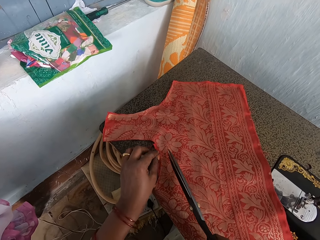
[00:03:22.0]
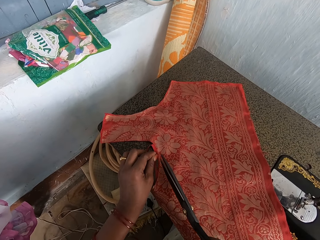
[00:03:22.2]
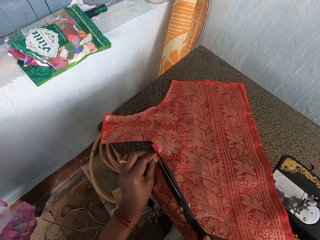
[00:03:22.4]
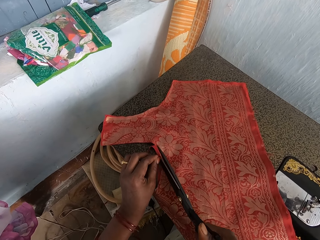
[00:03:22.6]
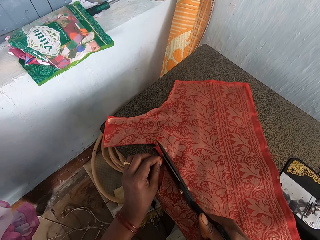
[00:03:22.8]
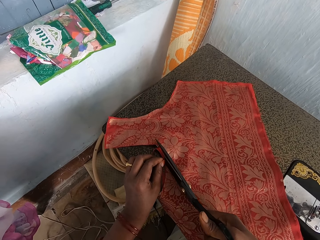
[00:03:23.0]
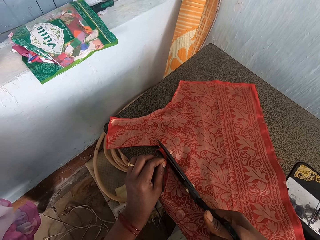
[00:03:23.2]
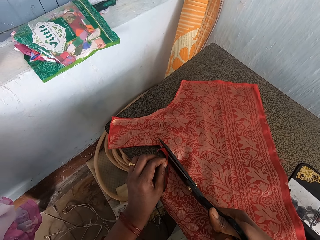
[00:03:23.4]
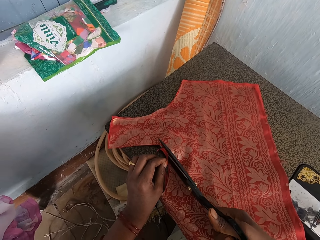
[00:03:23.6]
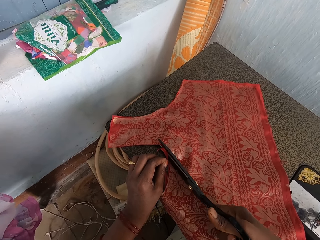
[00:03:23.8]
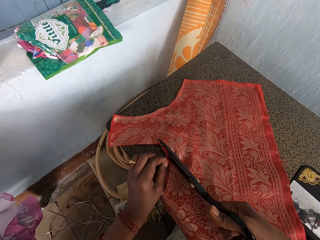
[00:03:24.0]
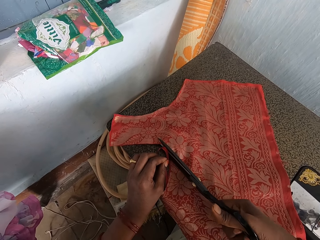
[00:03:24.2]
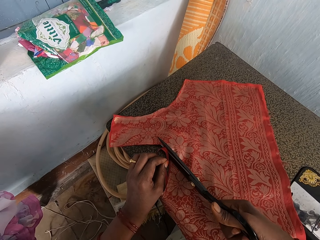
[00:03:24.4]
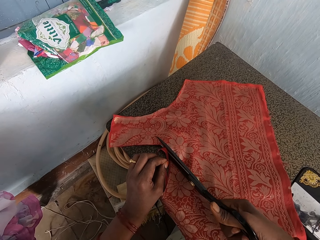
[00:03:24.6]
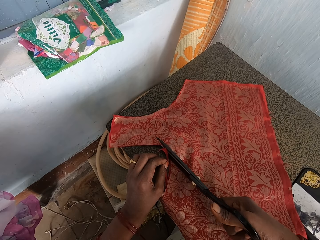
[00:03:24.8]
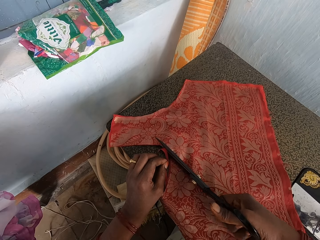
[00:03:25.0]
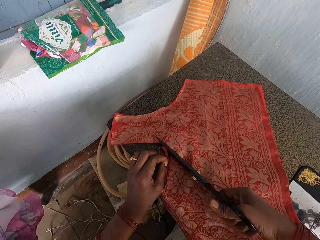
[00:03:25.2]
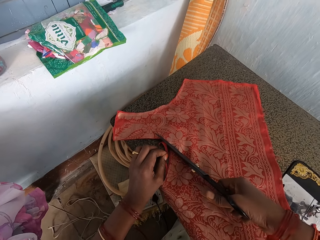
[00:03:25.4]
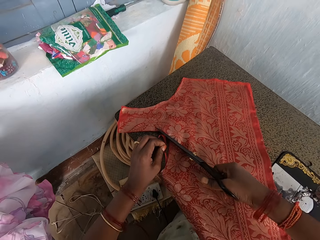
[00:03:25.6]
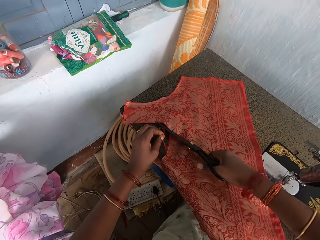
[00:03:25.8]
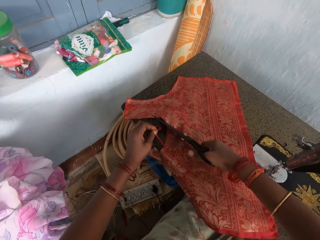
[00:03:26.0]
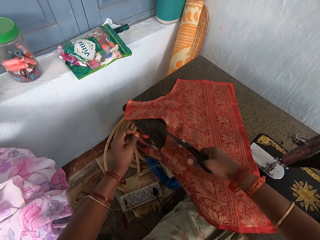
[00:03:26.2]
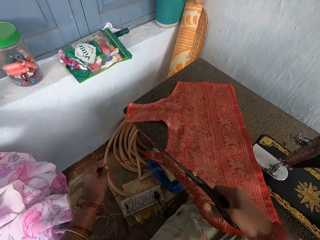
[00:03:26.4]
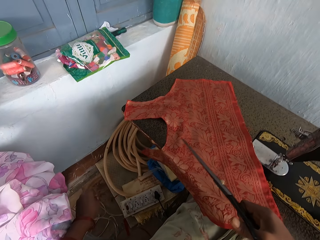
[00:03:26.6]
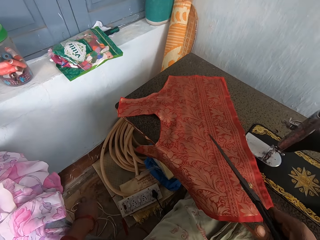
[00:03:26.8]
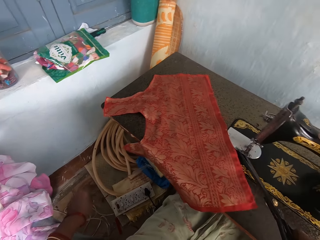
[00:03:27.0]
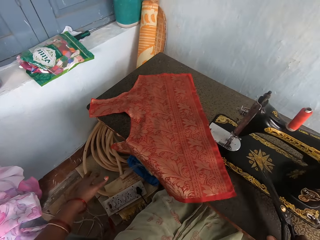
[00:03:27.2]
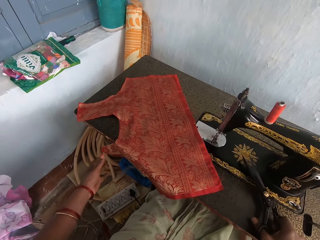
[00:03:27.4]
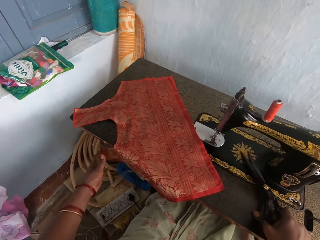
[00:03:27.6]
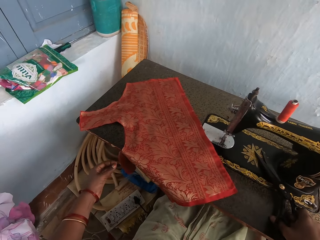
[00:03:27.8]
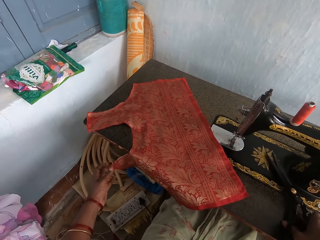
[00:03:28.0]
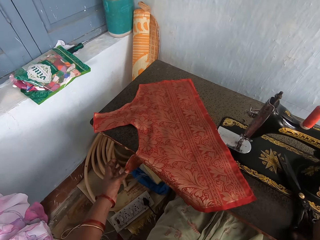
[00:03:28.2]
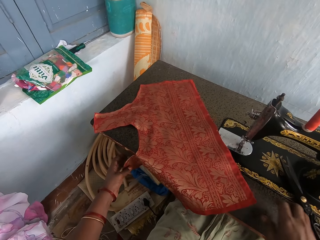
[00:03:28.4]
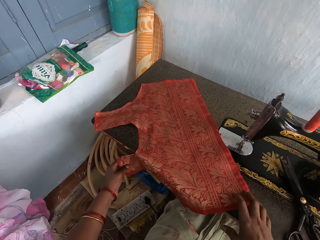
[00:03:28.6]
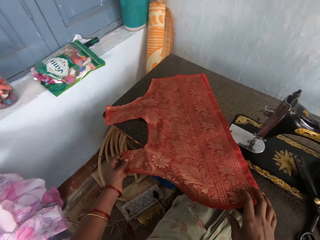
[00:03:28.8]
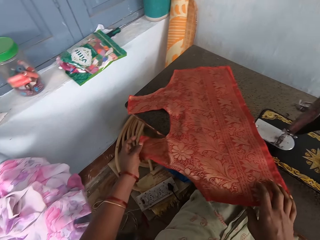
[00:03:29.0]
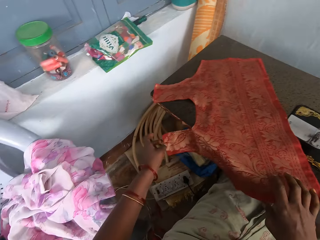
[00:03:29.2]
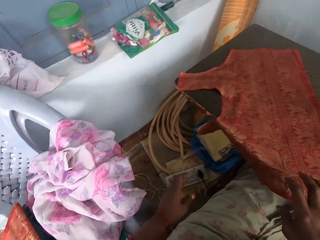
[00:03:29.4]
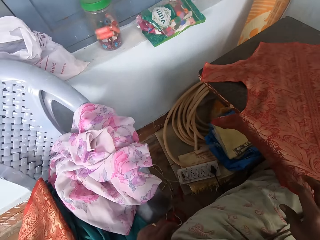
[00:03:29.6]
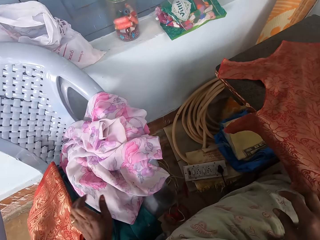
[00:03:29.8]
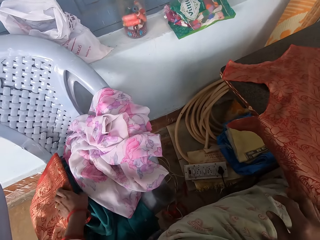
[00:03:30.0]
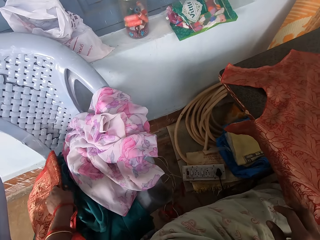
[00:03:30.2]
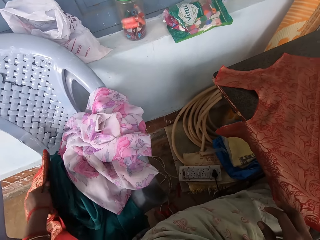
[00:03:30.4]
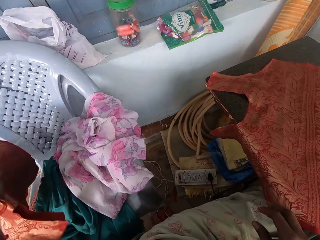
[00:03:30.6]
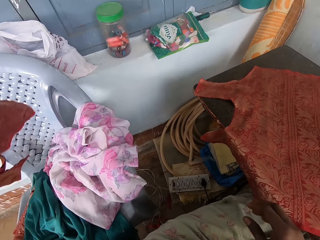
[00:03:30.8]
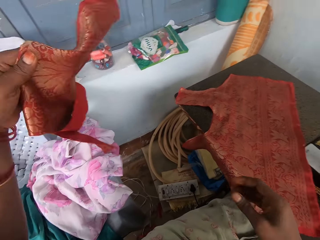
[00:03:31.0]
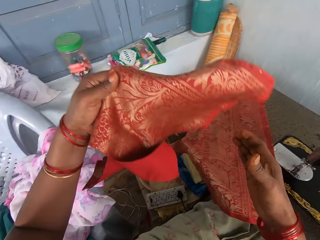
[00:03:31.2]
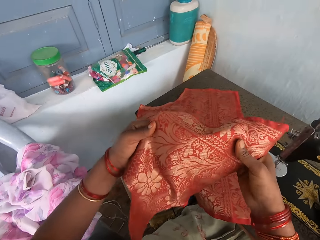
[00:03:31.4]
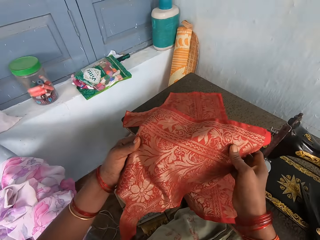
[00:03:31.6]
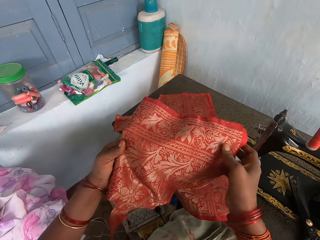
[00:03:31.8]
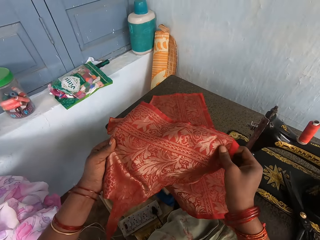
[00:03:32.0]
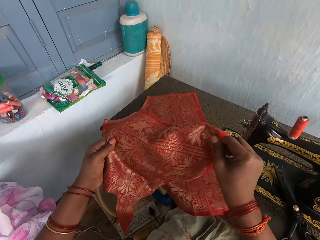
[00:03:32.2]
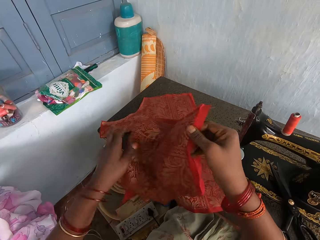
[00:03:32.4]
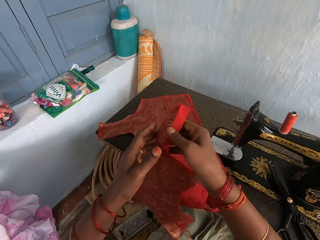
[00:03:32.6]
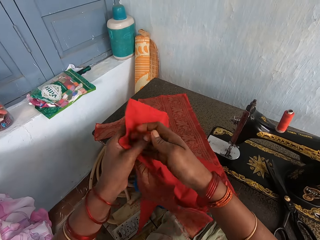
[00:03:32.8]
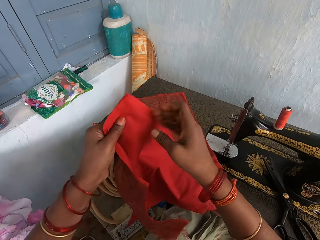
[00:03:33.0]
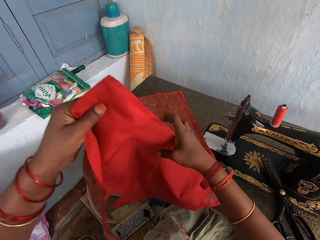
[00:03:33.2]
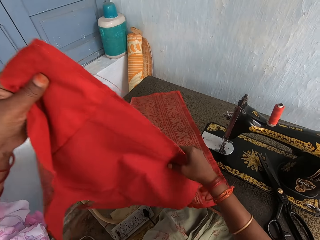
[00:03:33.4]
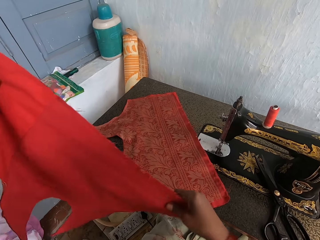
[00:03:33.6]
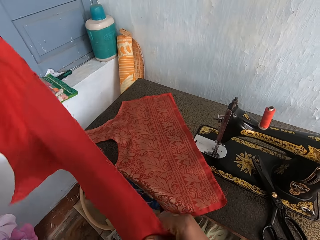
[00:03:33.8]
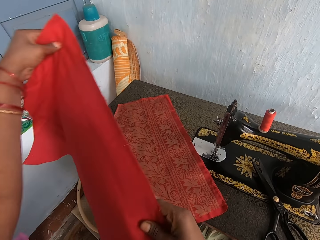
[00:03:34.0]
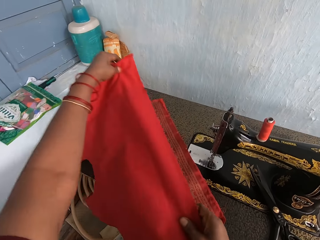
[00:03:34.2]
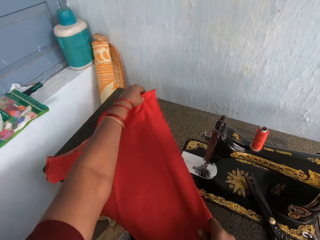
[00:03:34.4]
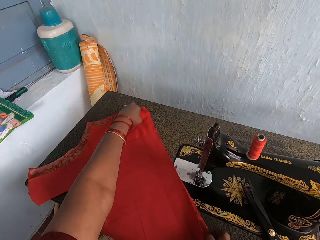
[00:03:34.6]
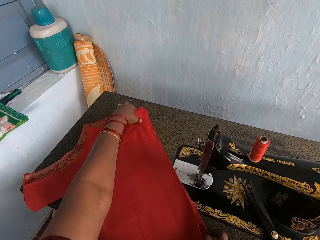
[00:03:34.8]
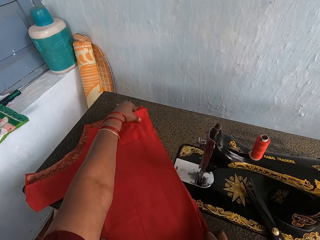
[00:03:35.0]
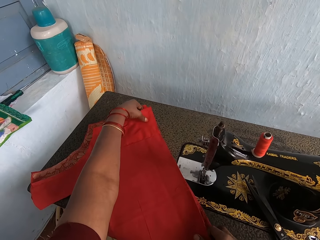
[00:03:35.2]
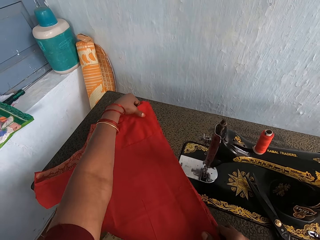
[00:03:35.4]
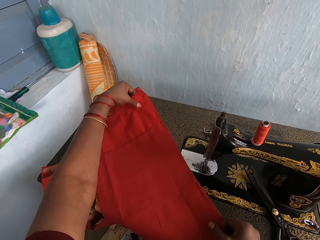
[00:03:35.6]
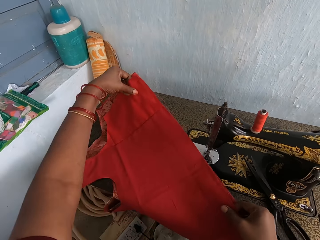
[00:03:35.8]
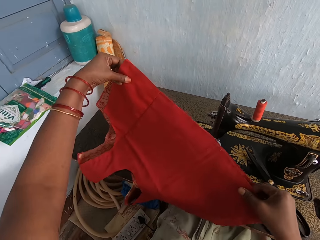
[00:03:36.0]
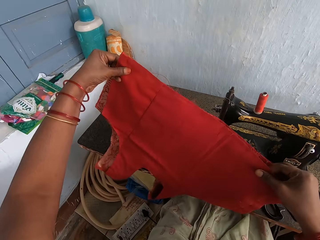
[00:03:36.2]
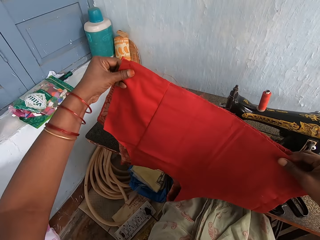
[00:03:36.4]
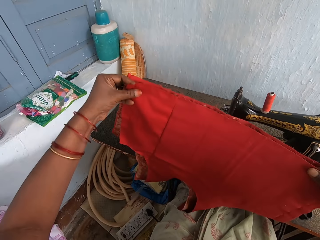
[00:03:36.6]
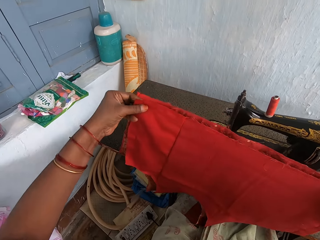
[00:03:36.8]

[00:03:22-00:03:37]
The camera wearer cuts the cloth with scissors. They drop a piece of cloth. They put down the scissors. They move the cloth. They pick up another cloth. They unfold the cloth. They spread the cloth. They place the cloth adjacent to the cloth on the sewing machine. They pick up the cloths.

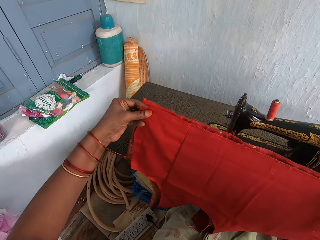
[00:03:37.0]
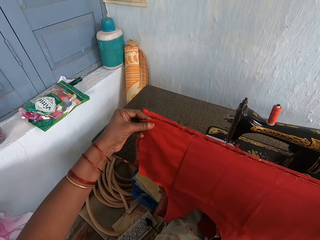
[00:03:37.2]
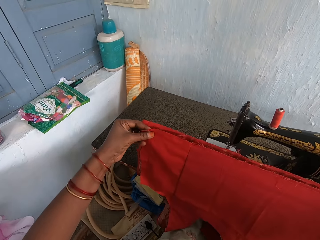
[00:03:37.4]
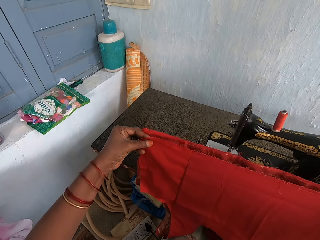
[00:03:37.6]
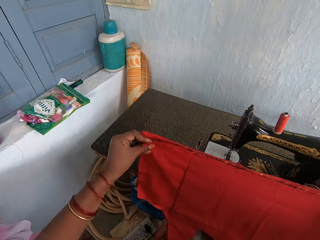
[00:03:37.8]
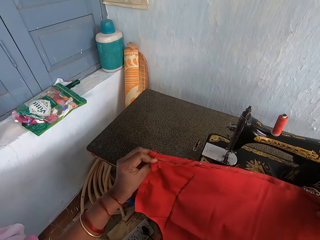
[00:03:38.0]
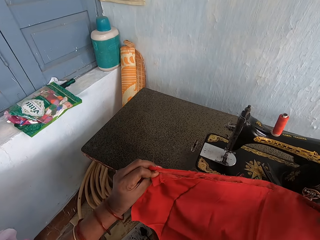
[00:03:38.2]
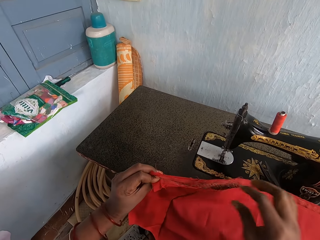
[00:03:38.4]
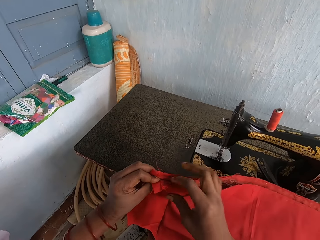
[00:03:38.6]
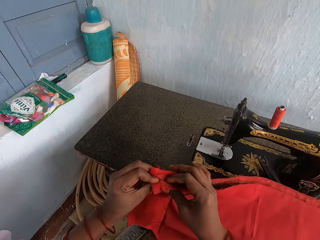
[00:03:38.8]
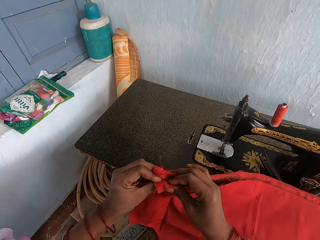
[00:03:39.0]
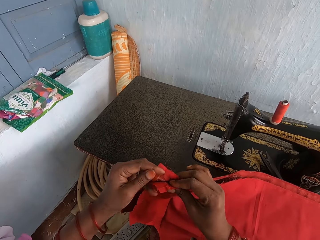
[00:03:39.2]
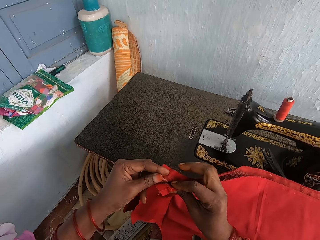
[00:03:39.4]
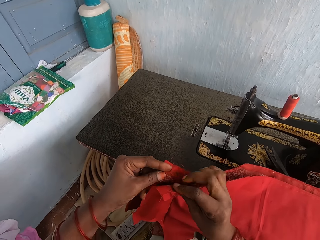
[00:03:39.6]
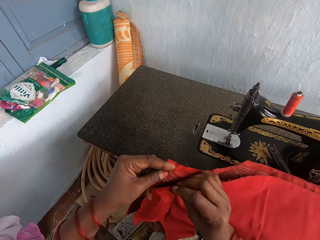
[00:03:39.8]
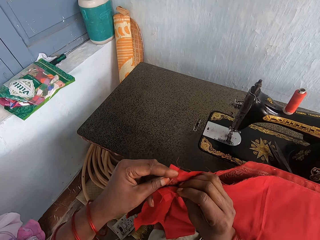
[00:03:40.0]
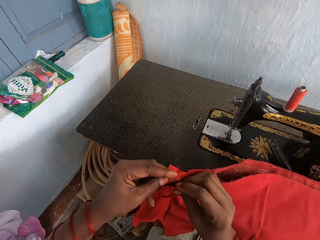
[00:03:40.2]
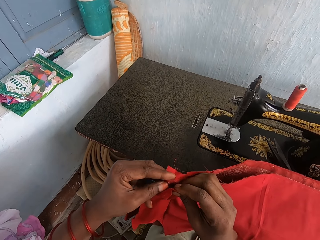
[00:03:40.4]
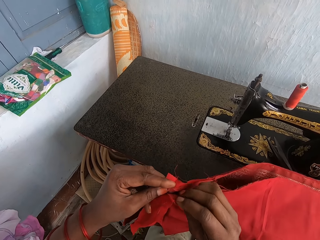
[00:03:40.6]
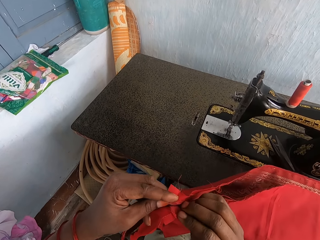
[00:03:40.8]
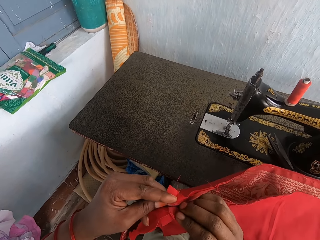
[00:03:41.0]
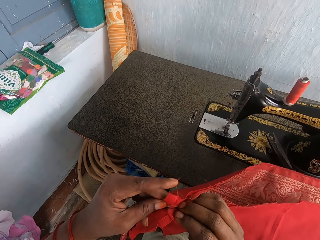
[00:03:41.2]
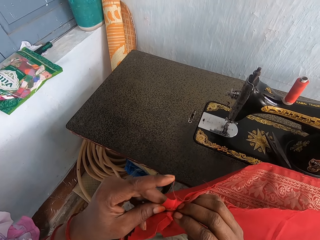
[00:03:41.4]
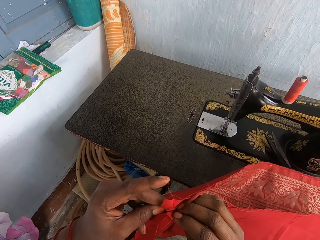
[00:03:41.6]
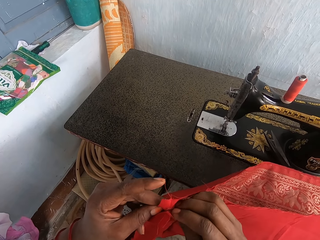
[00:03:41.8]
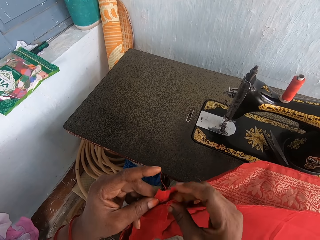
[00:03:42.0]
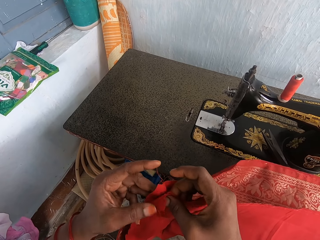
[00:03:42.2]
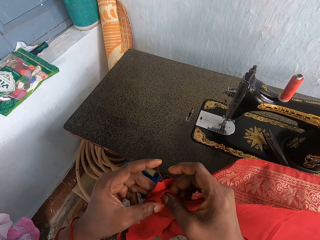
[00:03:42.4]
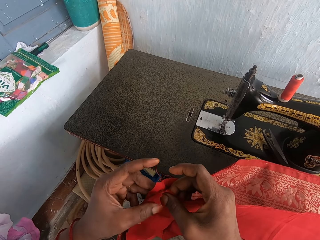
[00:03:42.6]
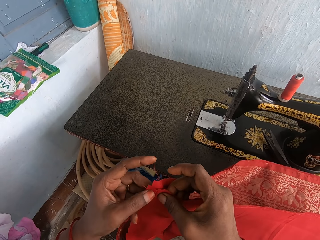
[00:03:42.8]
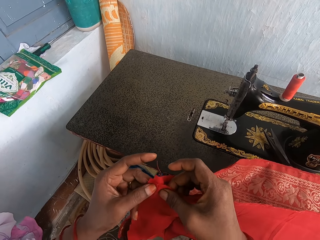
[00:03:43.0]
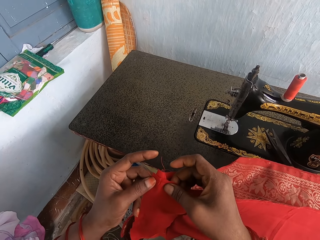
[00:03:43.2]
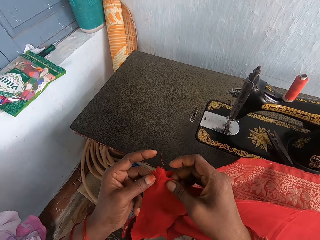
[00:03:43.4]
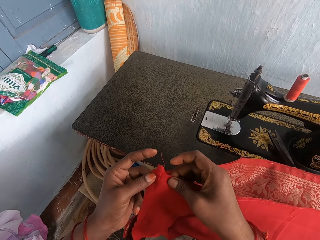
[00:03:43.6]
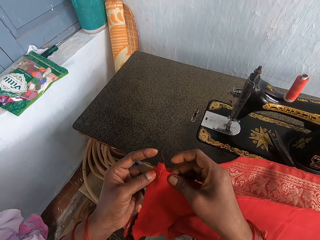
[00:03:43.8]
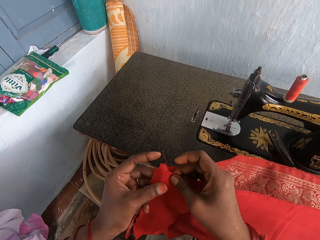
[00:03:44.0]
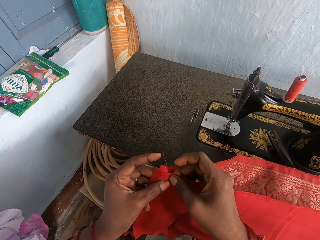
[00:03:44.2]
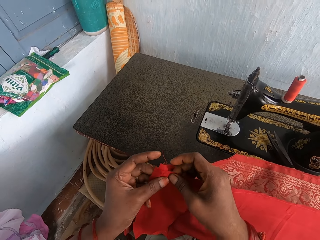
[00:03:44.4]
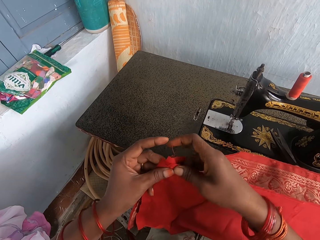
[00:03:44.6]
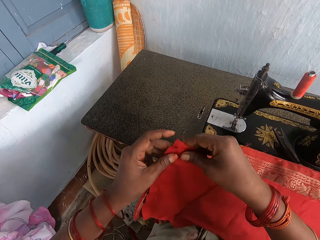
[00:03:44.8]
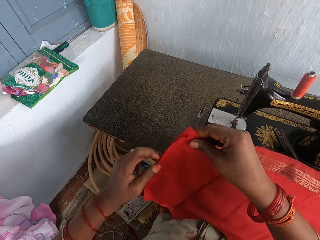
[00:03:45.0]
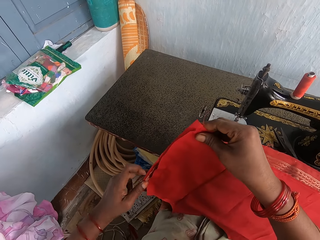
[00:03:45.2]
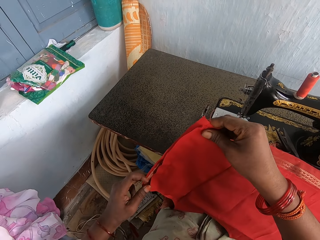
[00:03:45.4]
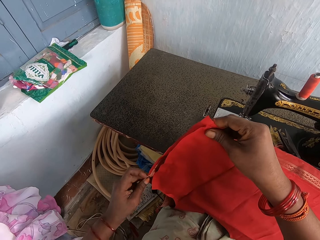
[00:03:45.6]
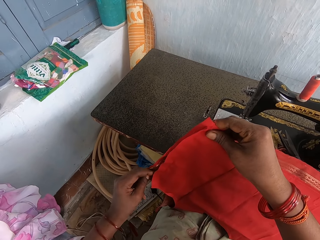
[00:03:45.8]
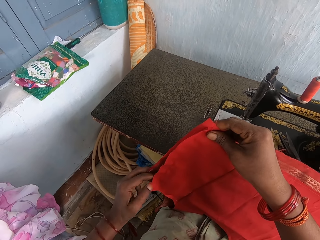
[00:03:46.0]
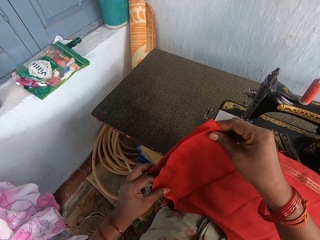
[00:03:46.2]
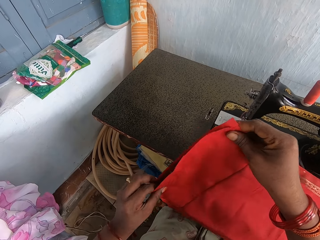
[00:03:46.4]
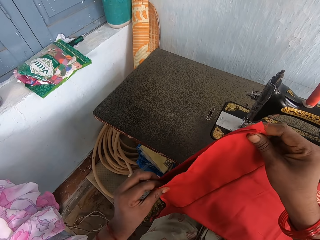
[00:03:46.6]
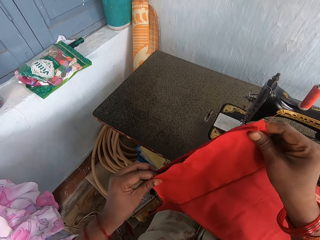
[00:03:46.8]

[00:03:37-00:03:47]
The camera wearer places the cloth adjacent to the other cloth. They align the cloth.
